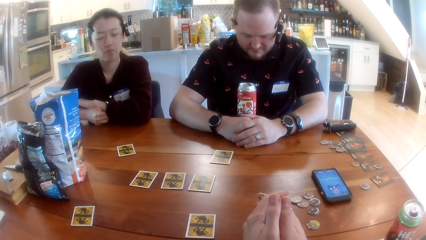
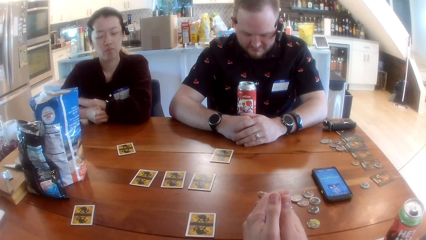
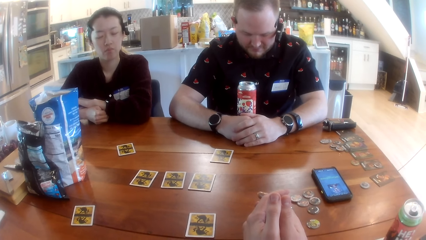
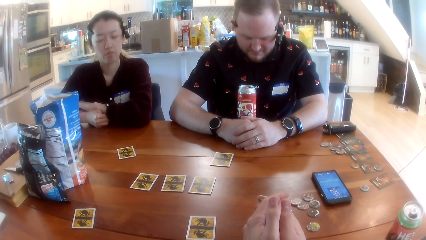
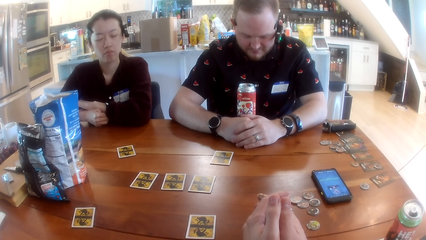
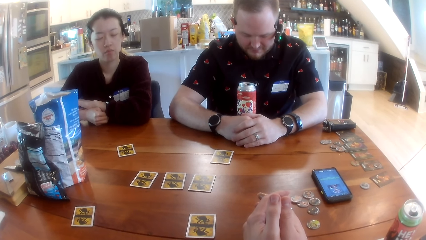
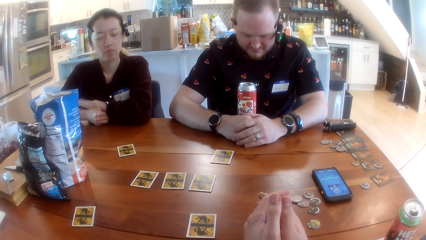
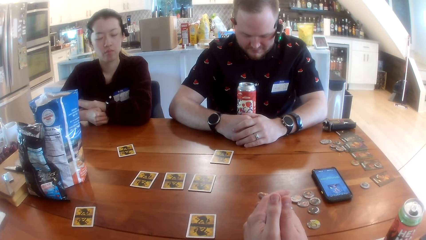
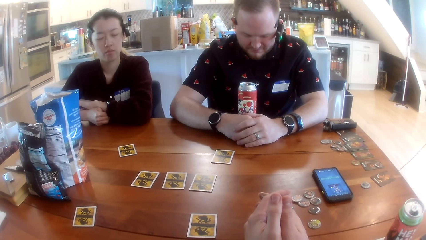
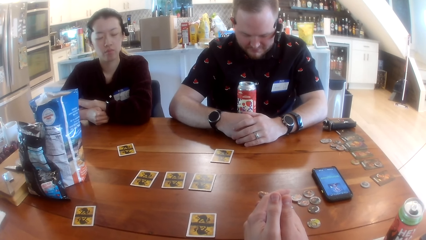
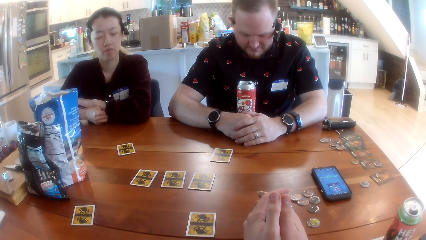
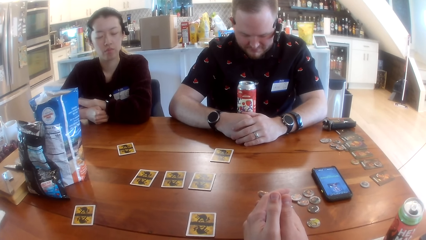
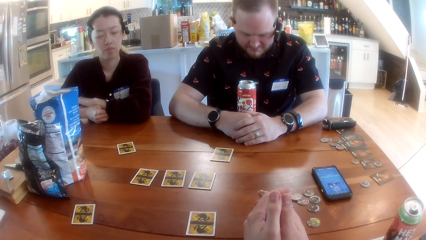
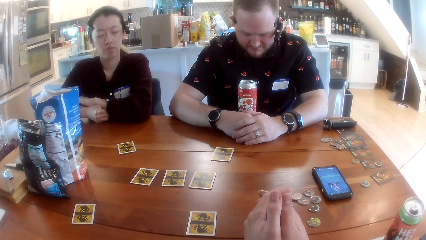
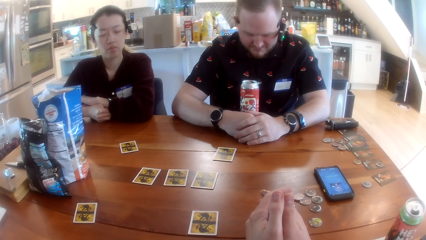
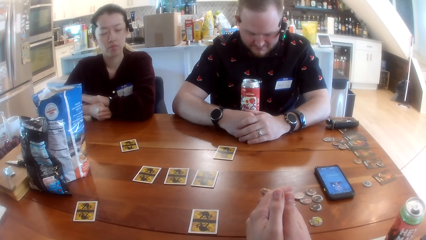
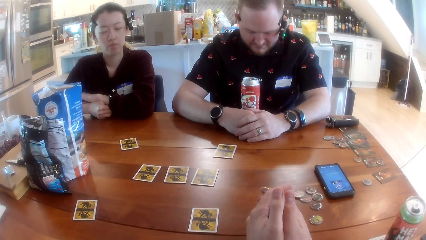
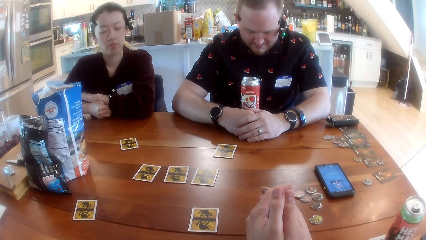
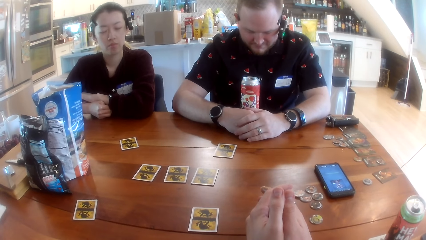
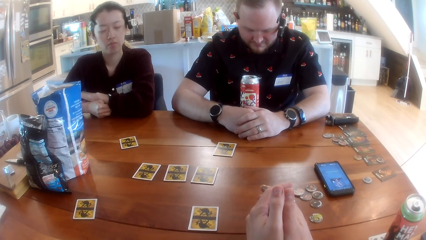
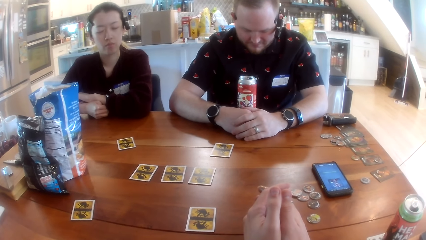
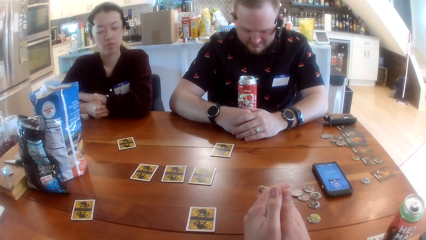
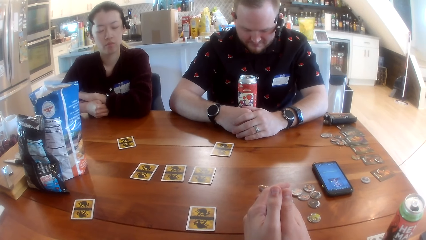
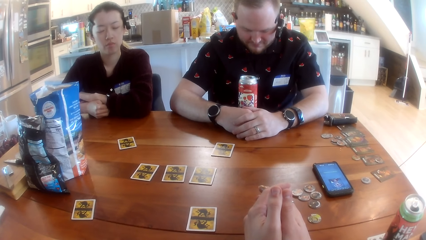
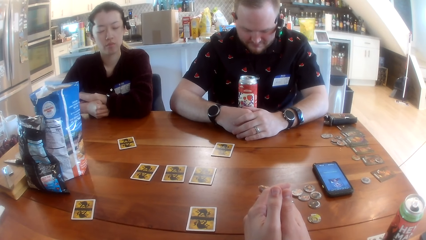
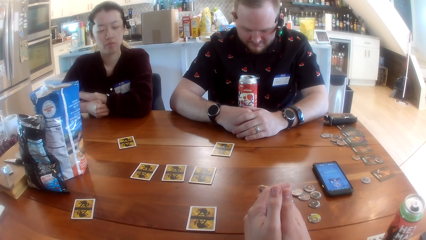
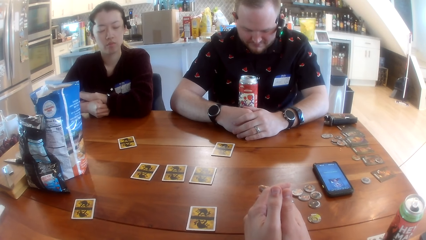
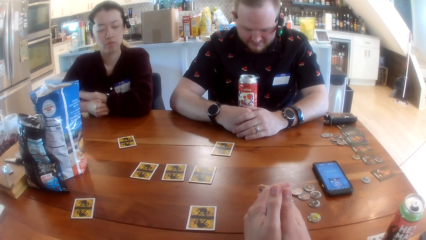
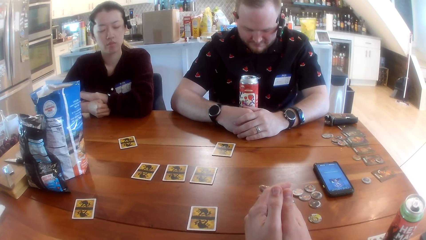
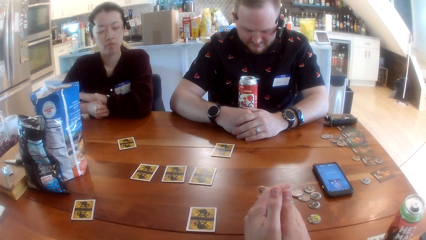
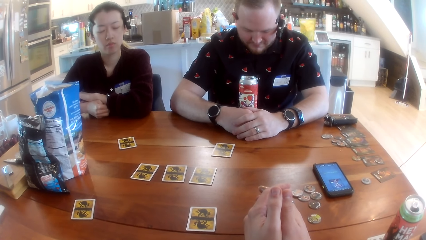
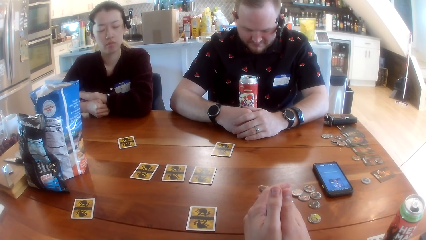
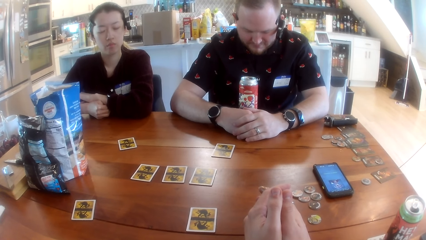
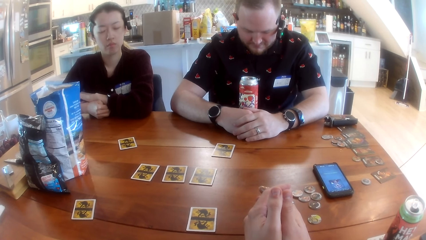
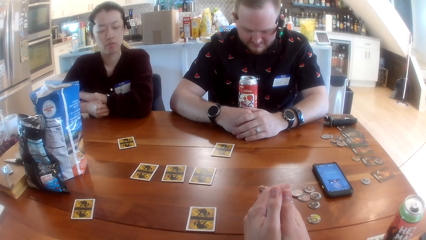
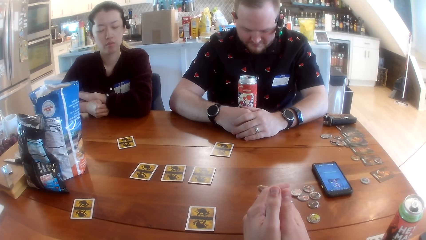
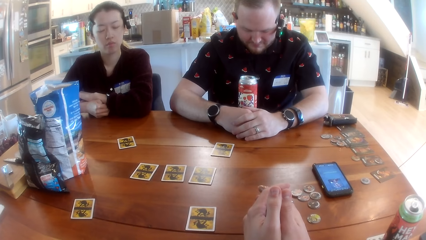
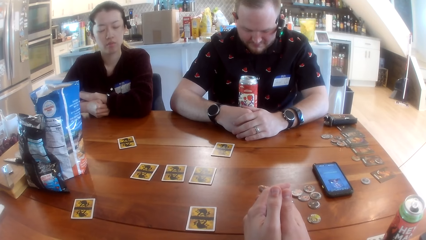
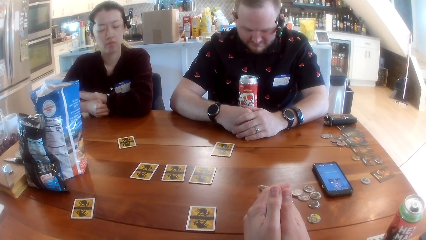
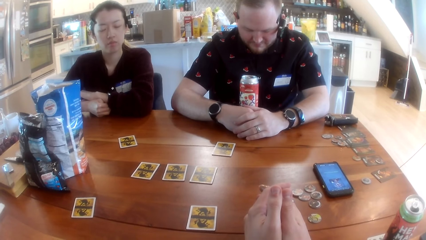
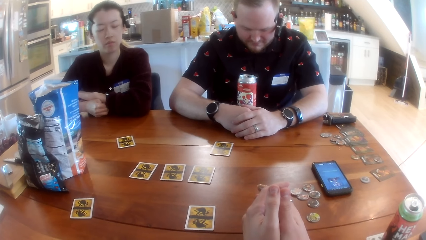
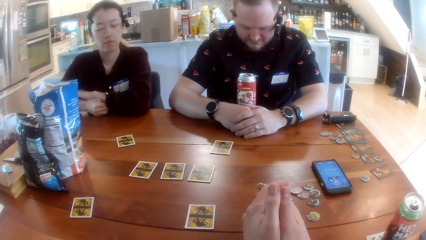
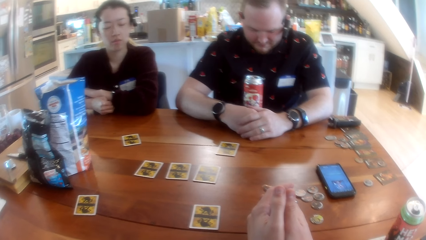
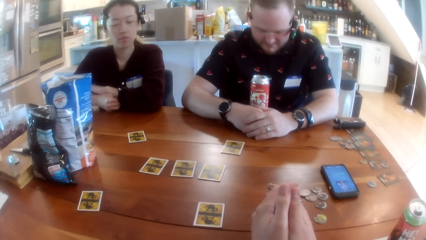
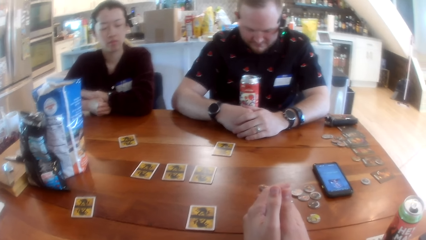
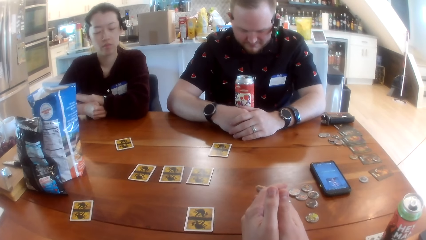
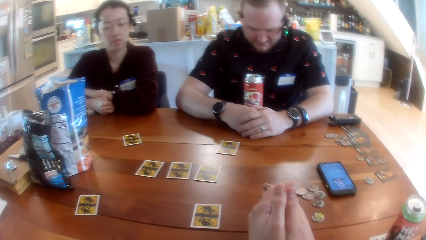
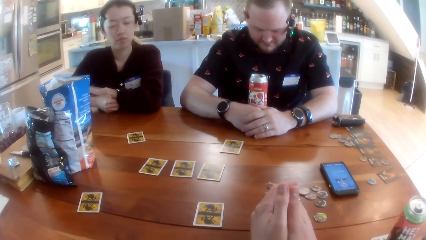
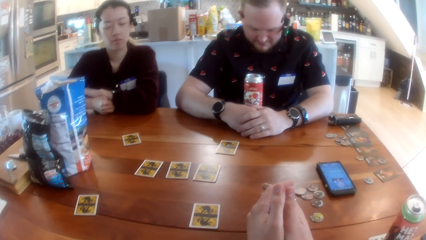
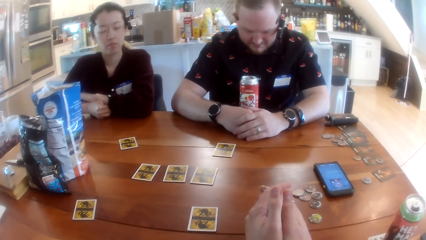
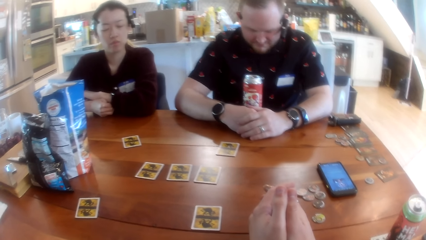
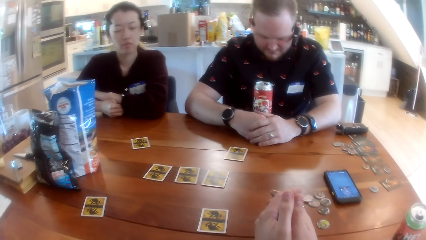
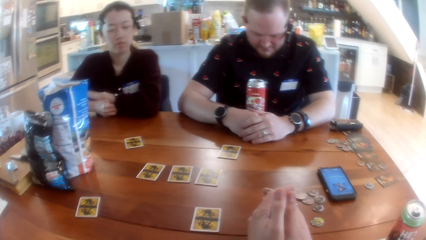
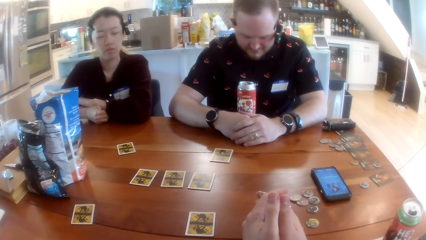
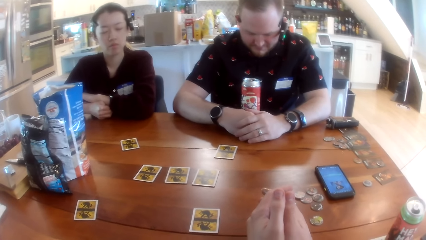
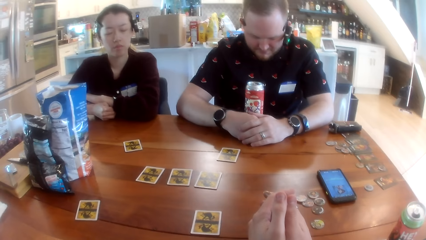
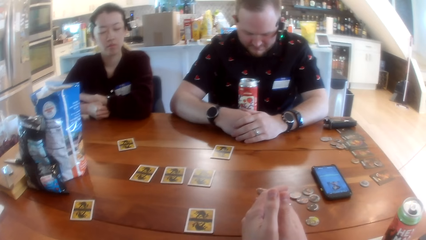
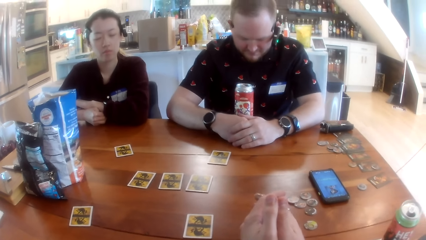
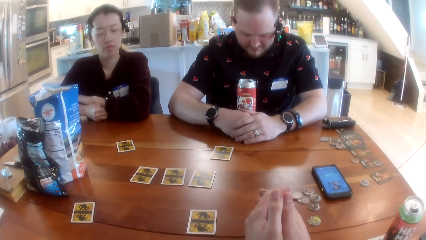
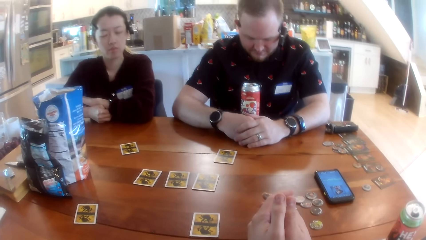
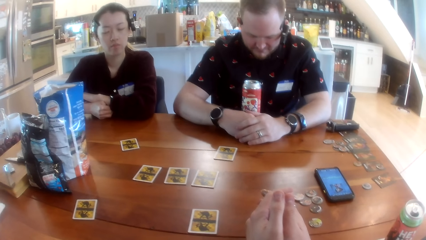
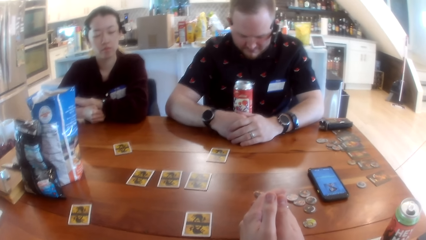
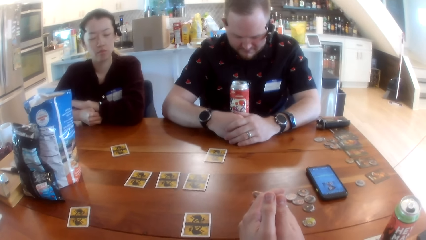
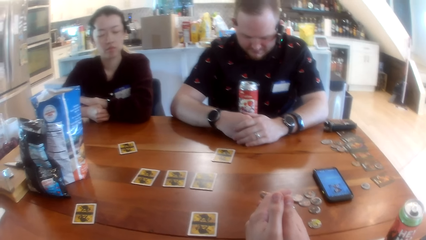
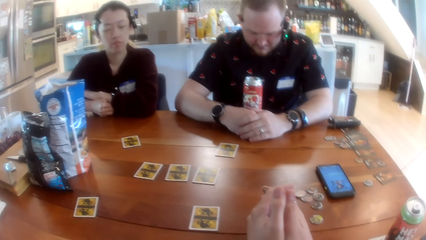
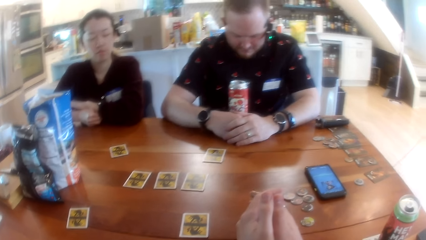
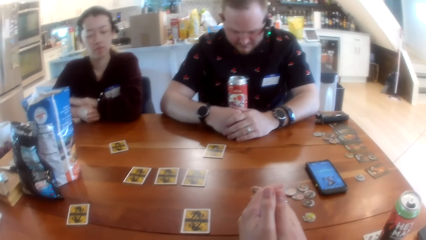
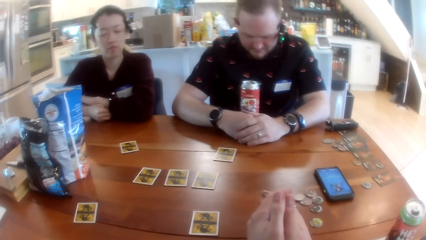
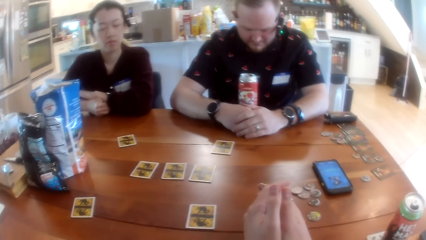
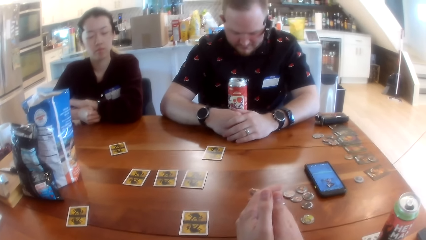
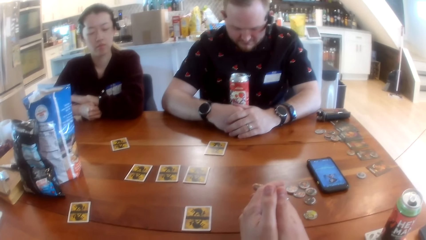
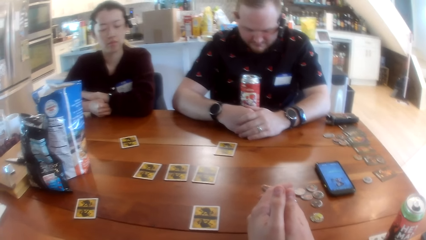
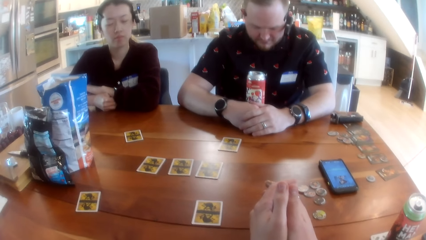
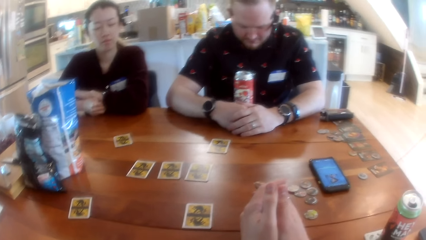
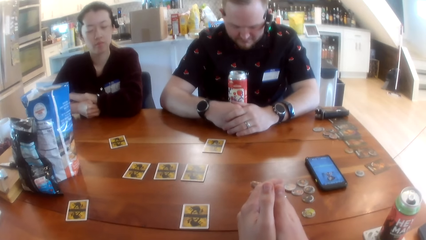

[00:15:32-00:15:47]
The camera wearer swings the legs.
